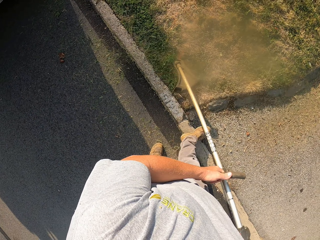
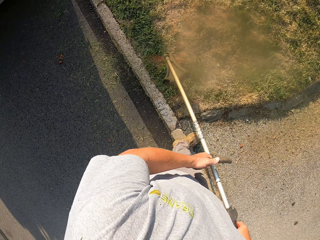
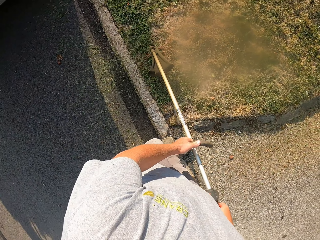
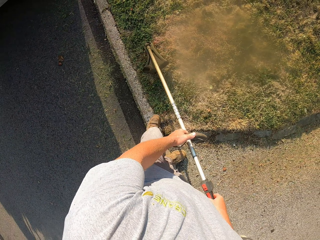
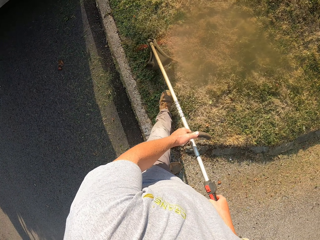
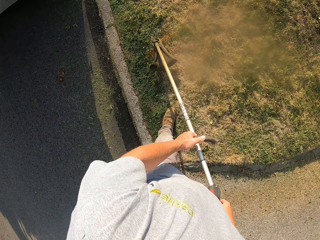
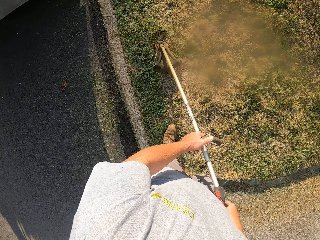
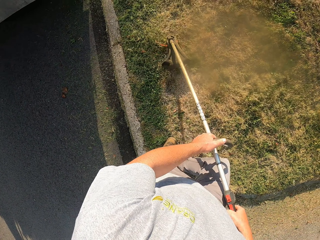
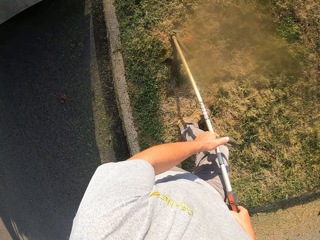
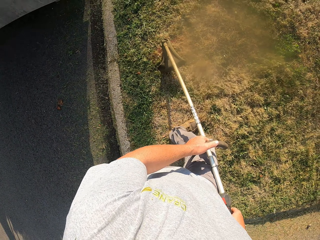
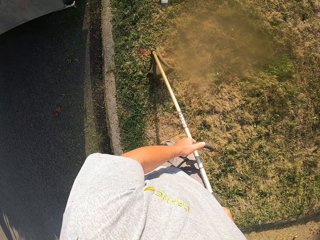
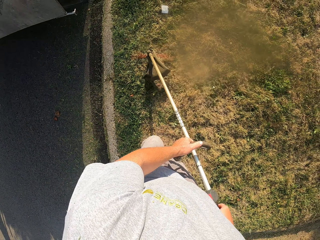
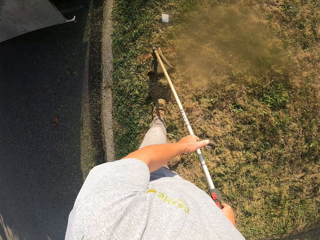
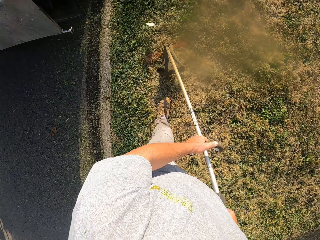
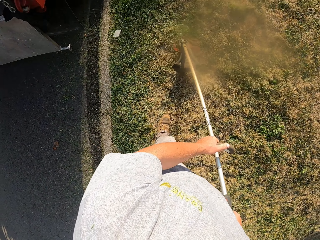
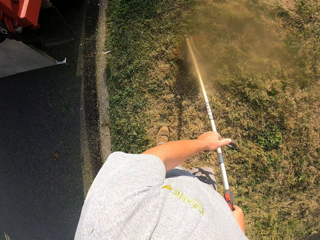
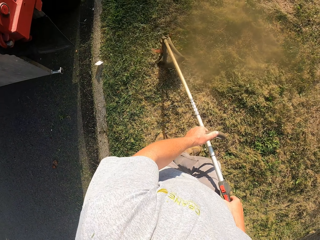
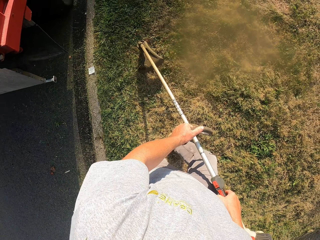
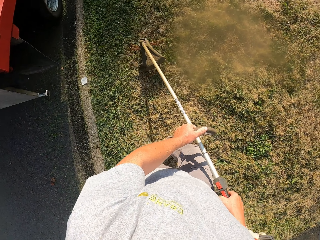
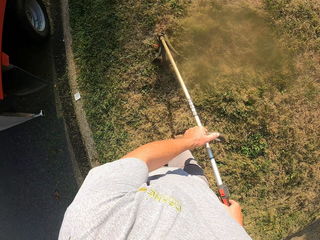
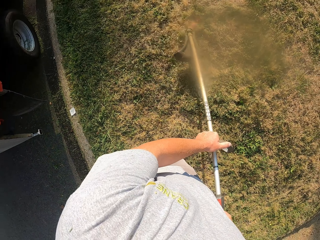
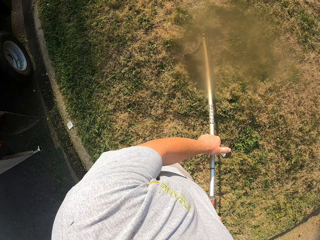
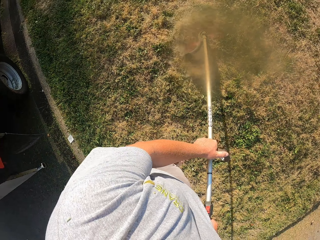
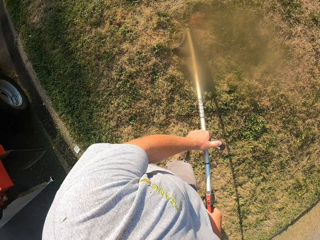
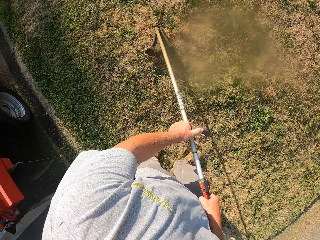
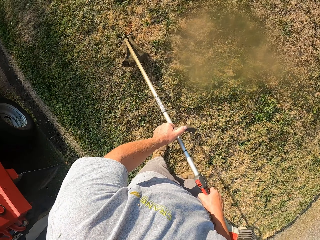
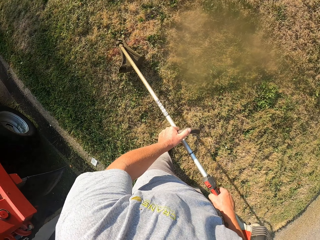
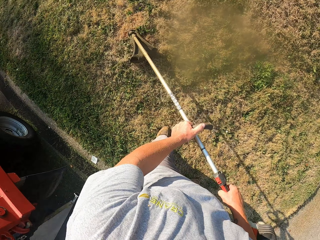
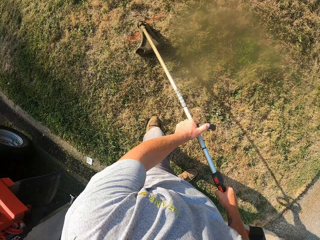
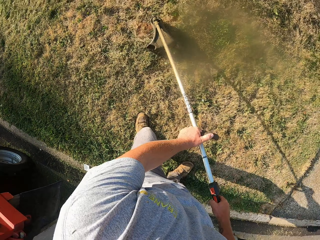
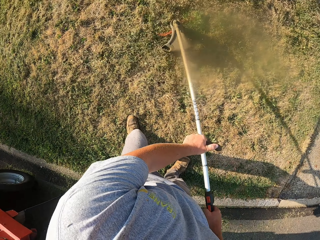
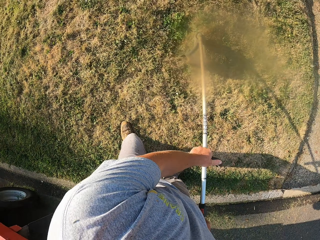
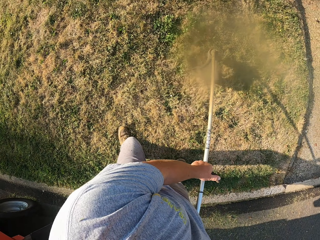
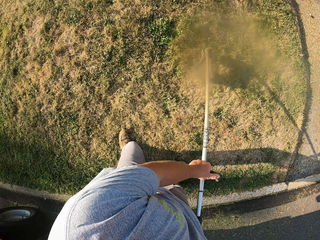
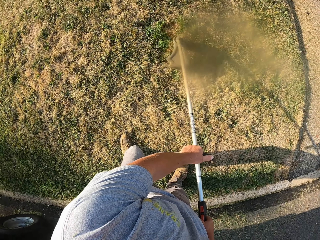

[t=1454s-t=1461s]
The camera wearer cuts grass with a brush cutter and walks.

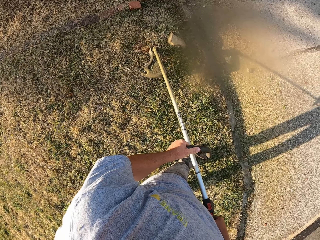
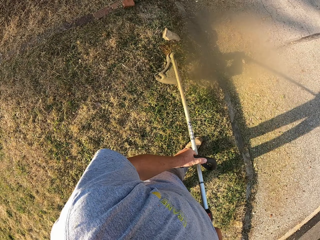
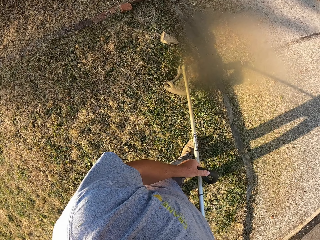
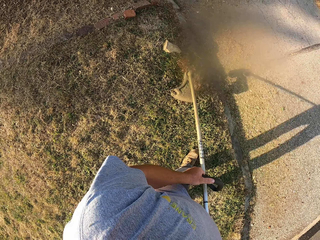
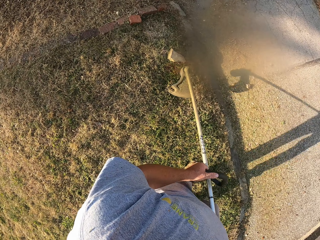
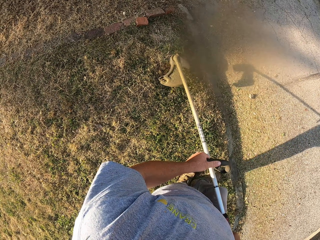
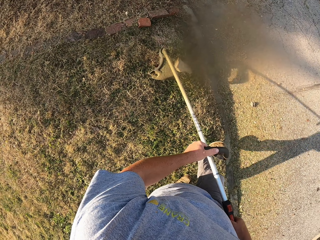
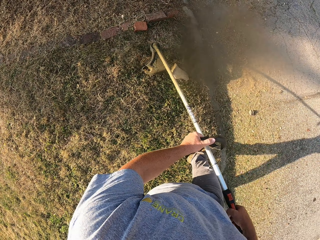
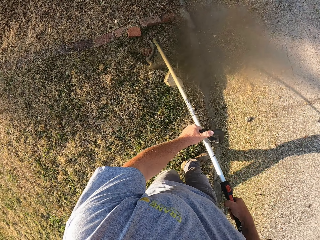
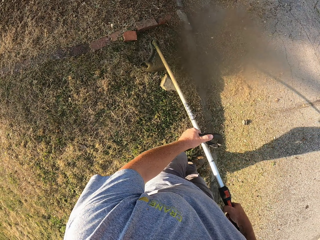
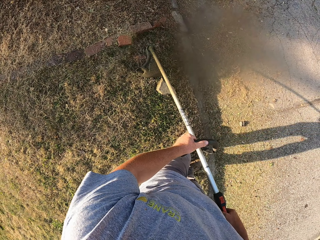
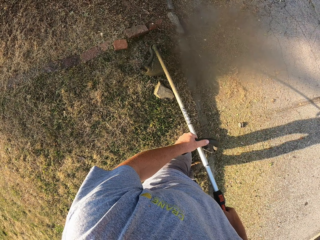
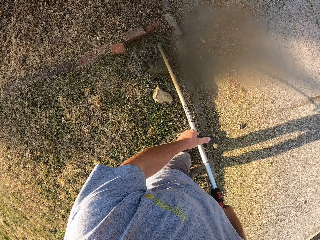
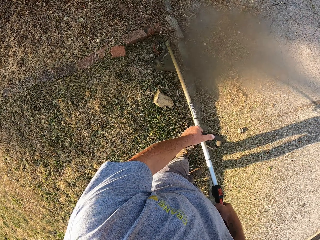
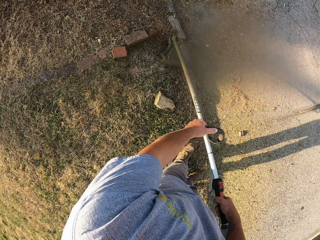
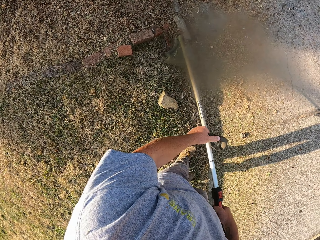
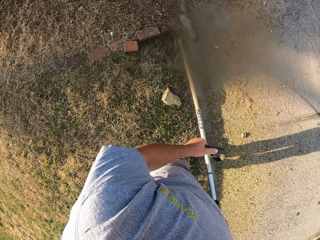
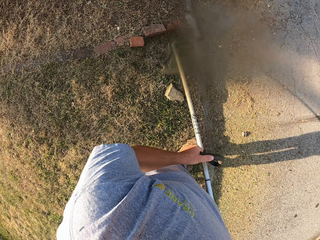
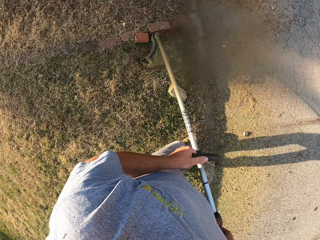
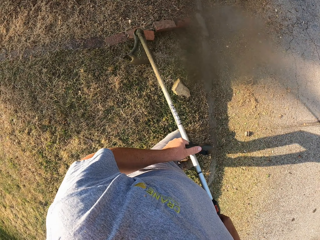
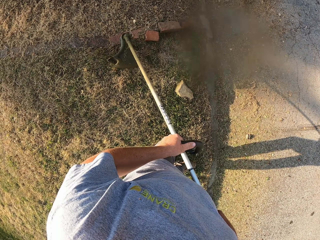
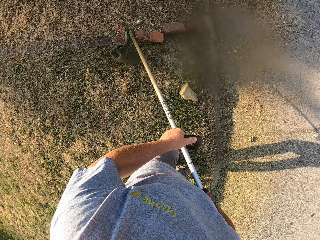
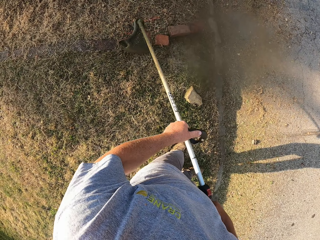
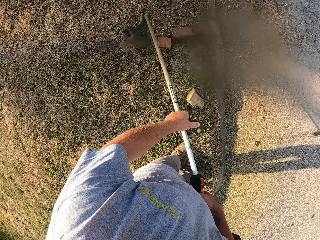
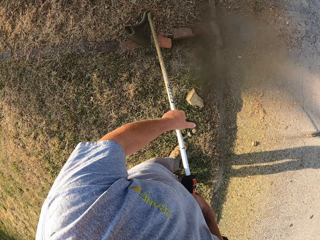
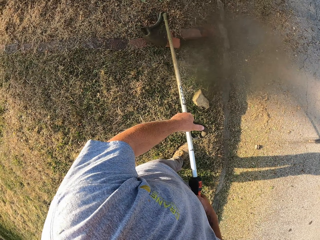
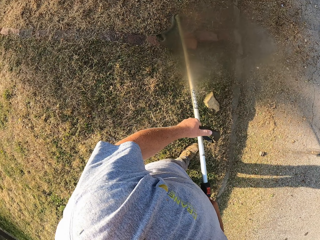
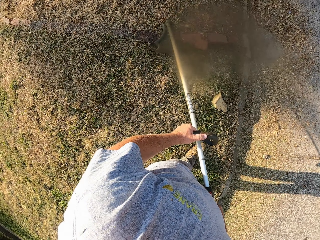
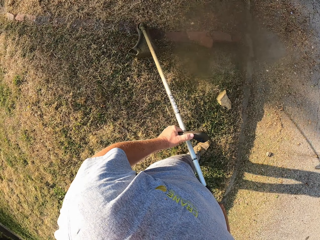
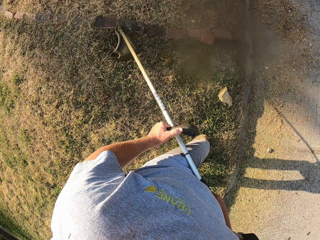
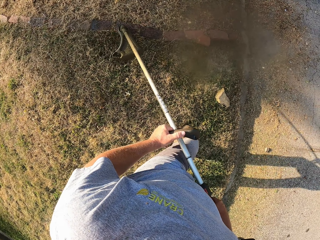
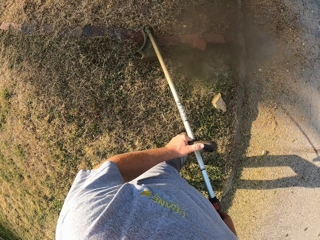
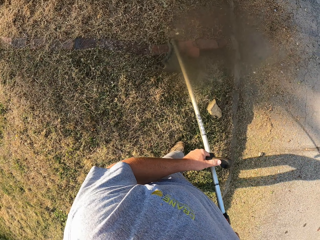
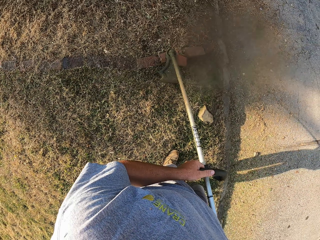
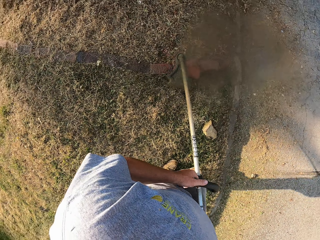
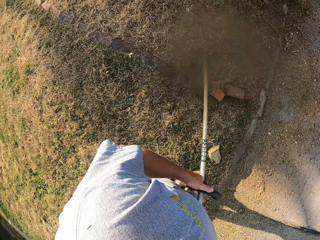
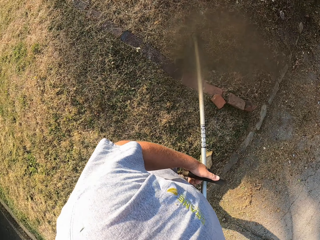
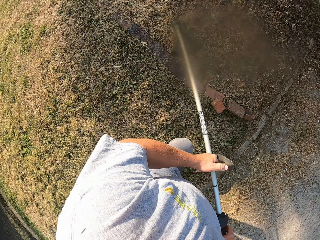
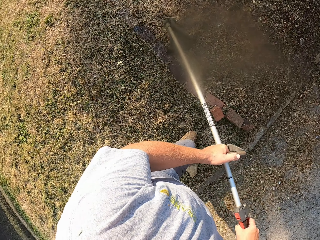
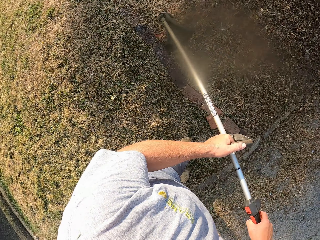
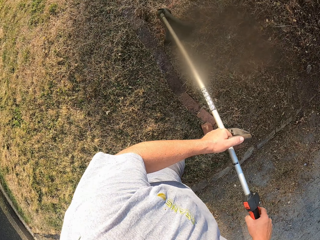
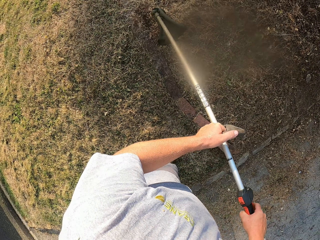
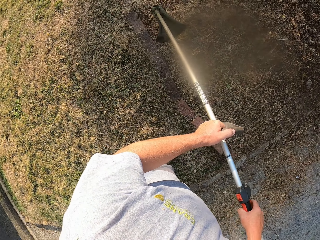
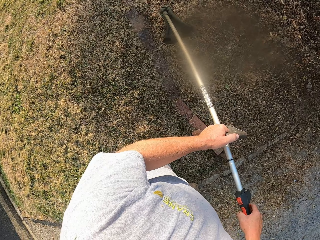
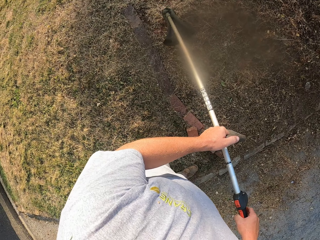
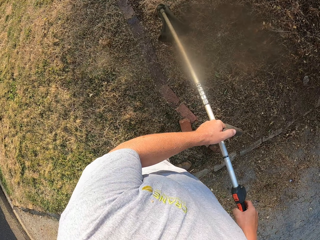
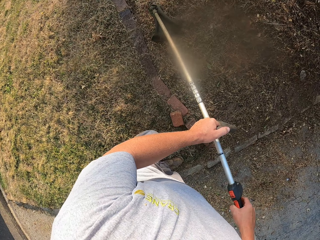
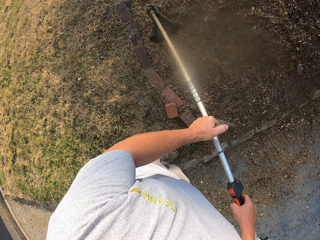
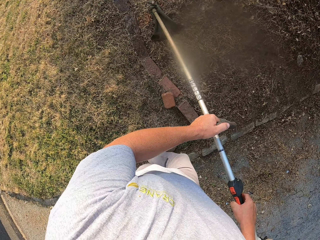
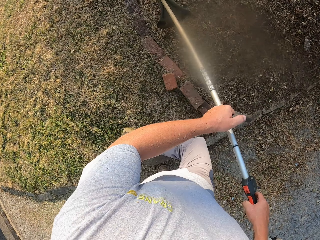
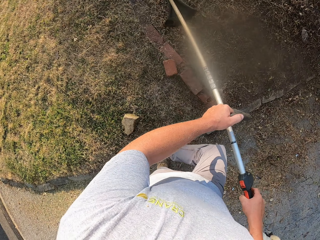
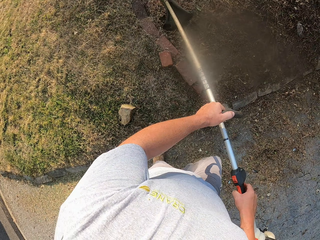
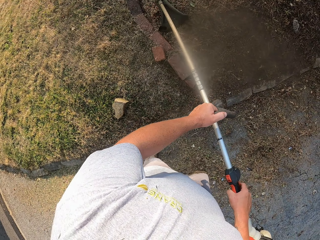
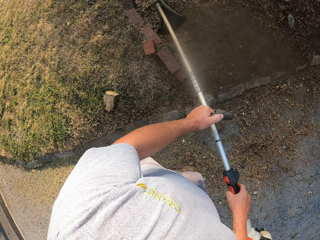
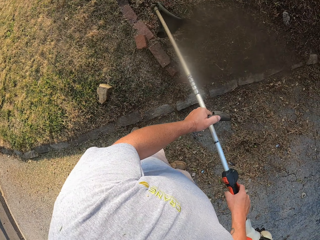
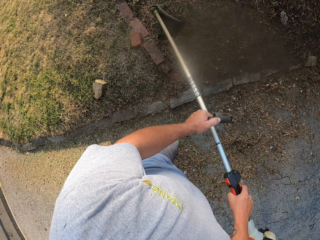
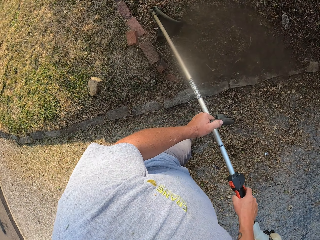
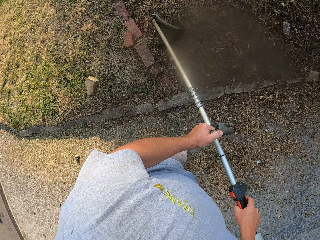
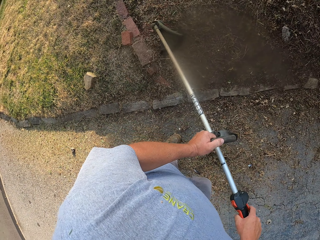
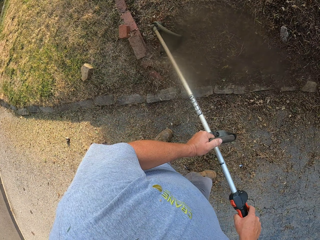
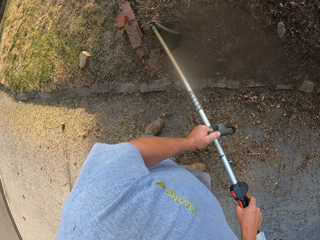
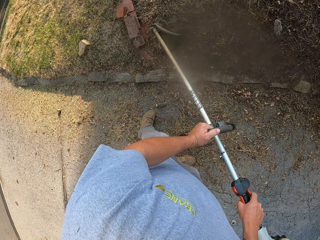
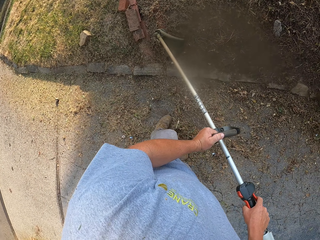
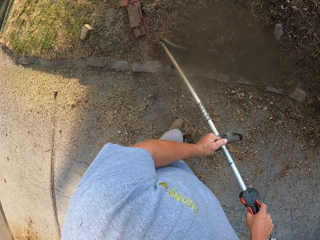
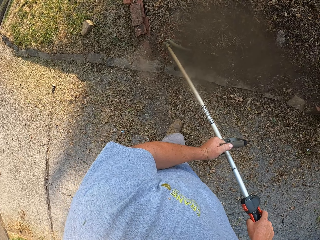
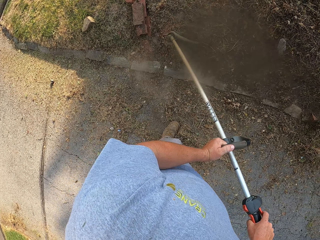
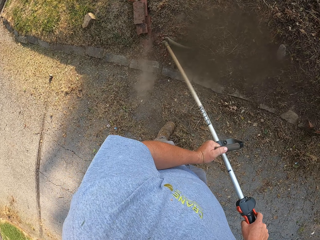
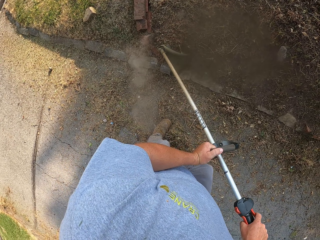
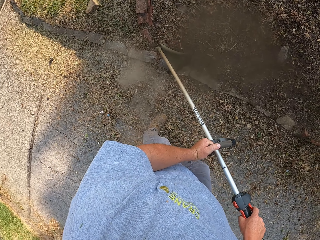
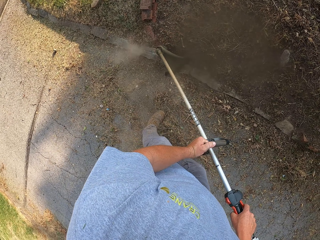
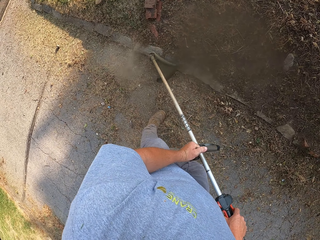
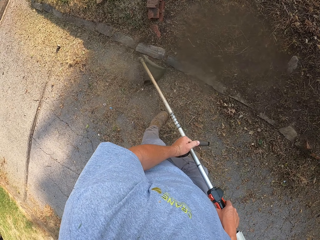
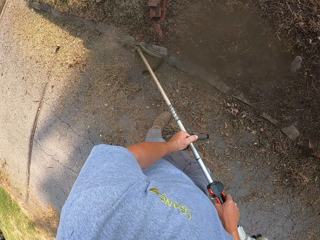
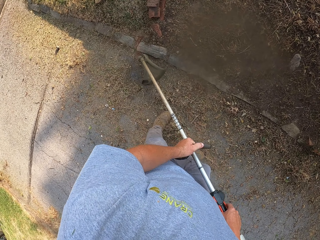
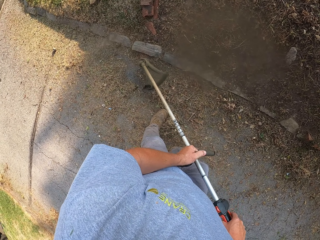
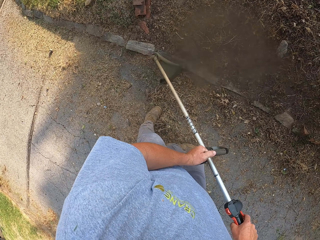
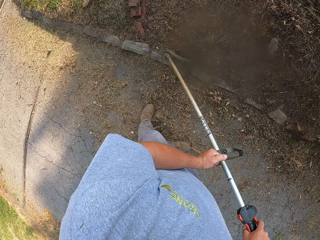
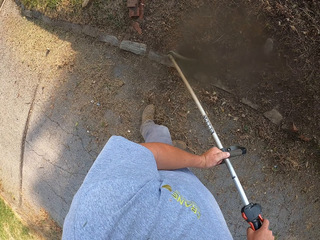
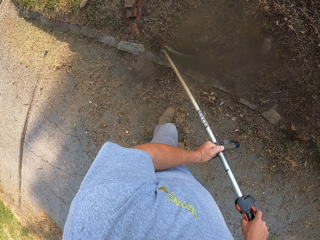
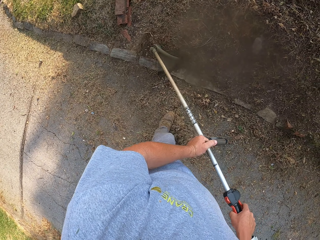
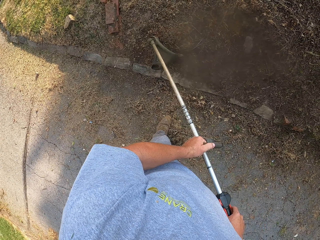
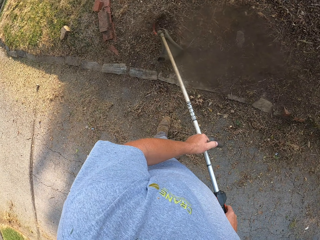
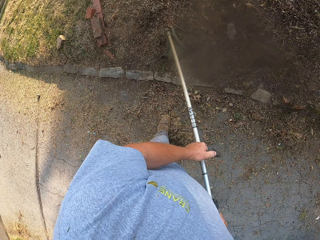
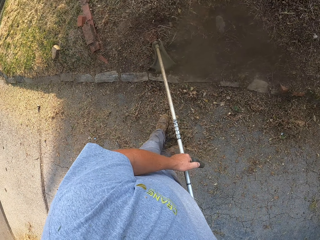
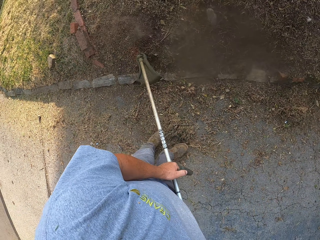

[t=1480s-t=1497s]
The camera wearer cuts grass with a brush cutter and walks. They walk and cut grass with the brush cutter again.
